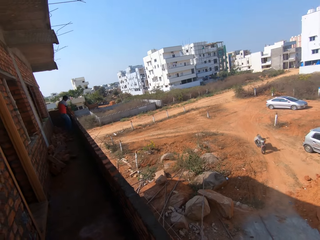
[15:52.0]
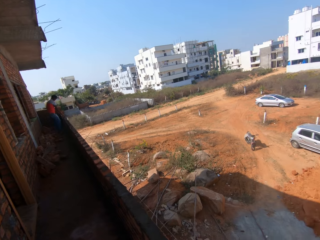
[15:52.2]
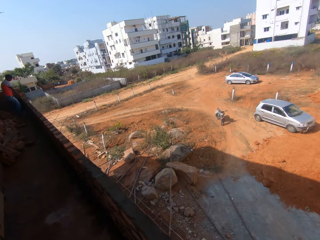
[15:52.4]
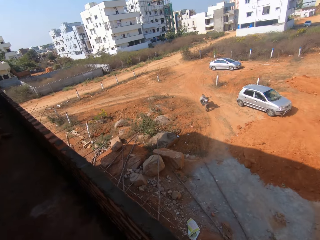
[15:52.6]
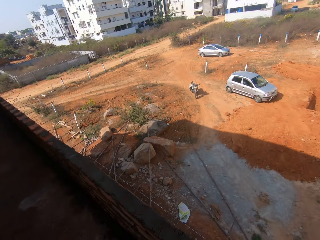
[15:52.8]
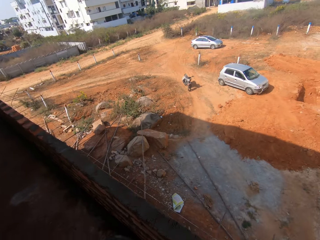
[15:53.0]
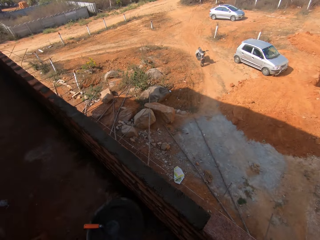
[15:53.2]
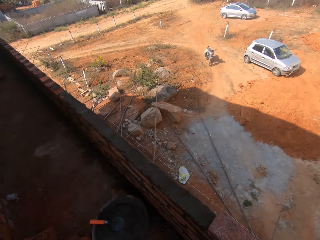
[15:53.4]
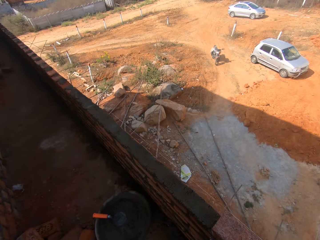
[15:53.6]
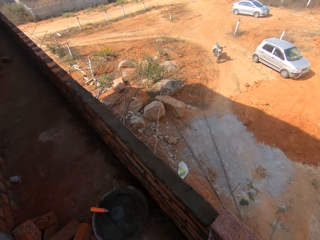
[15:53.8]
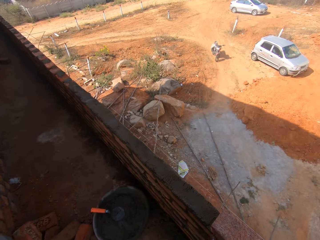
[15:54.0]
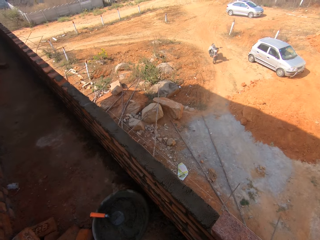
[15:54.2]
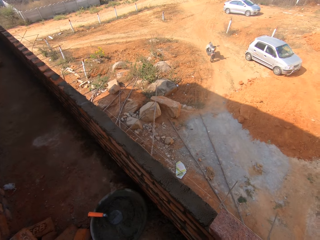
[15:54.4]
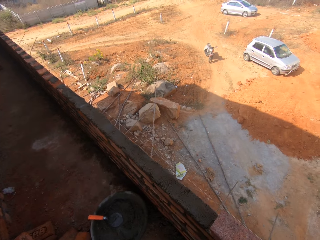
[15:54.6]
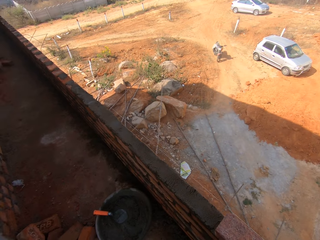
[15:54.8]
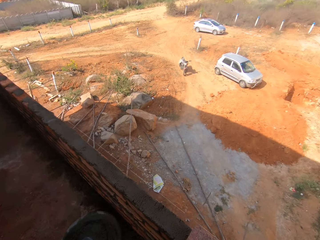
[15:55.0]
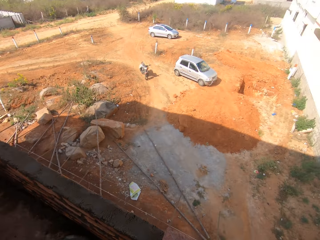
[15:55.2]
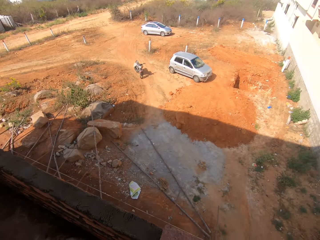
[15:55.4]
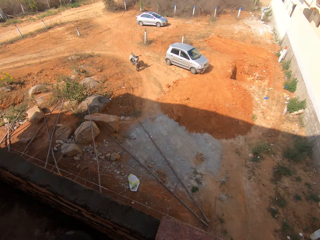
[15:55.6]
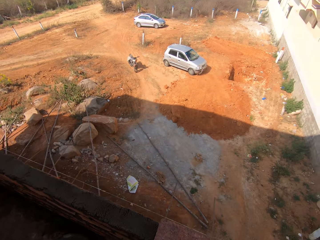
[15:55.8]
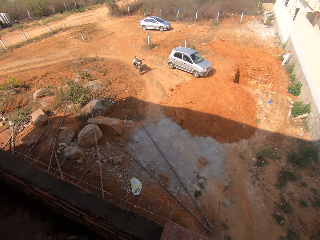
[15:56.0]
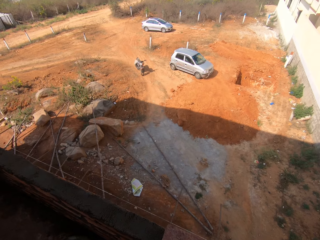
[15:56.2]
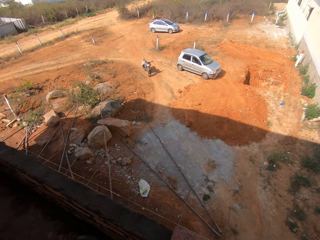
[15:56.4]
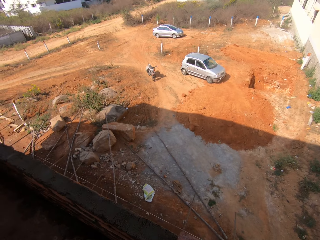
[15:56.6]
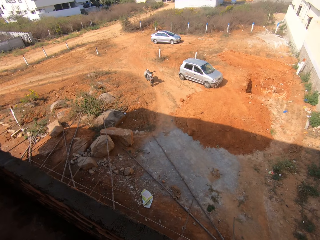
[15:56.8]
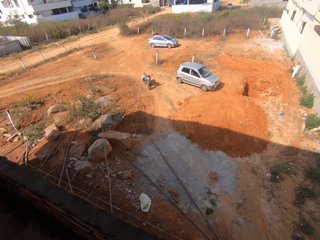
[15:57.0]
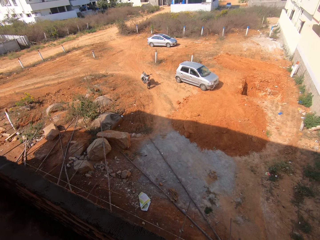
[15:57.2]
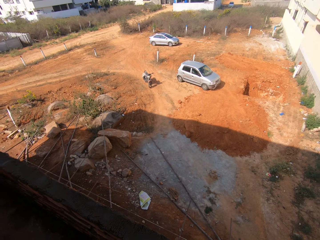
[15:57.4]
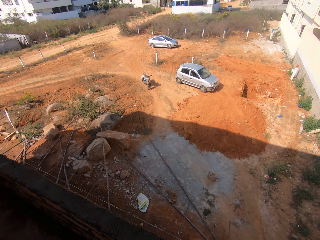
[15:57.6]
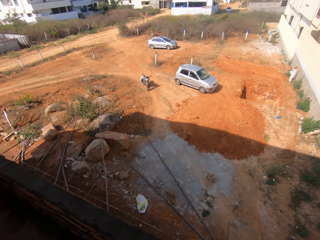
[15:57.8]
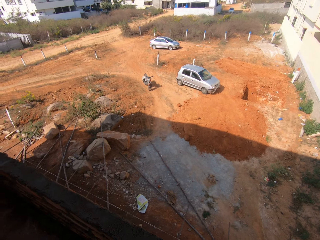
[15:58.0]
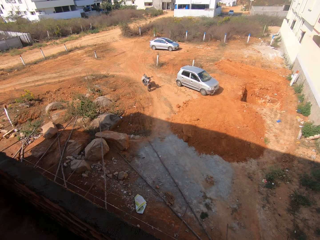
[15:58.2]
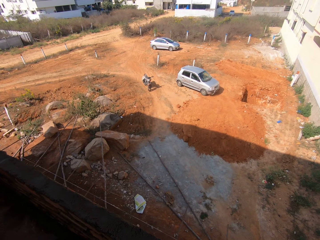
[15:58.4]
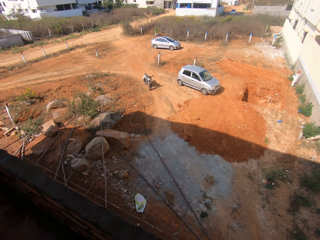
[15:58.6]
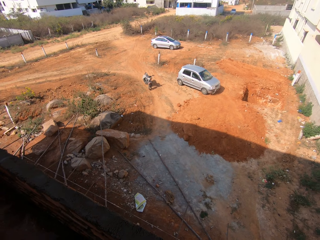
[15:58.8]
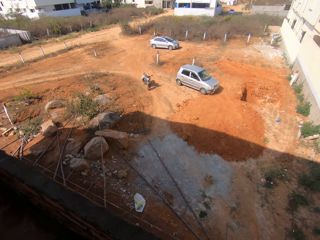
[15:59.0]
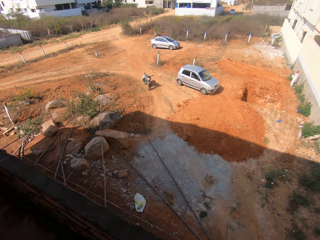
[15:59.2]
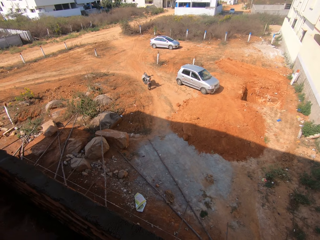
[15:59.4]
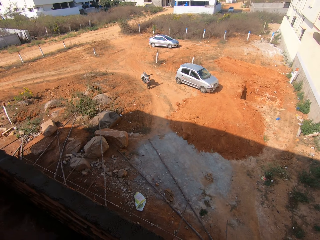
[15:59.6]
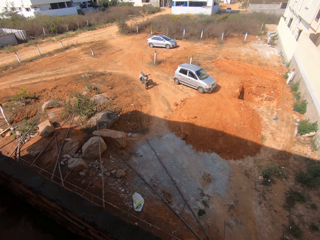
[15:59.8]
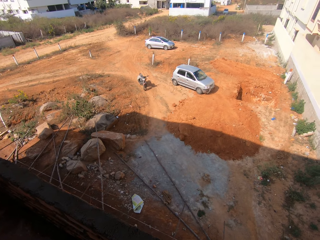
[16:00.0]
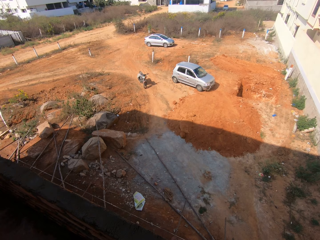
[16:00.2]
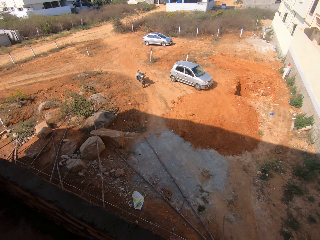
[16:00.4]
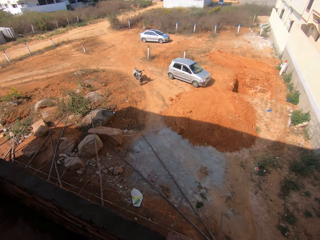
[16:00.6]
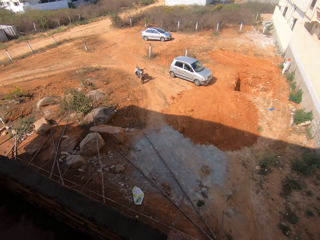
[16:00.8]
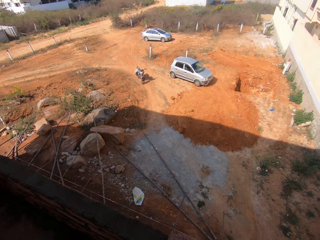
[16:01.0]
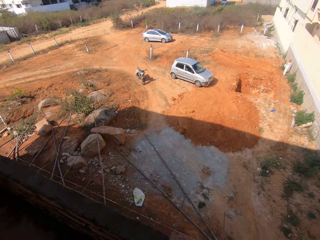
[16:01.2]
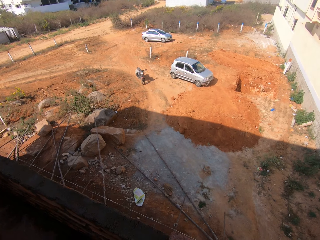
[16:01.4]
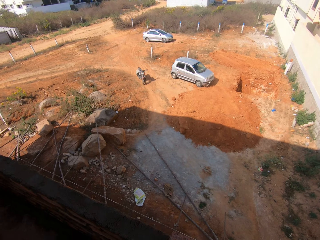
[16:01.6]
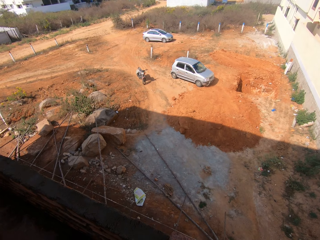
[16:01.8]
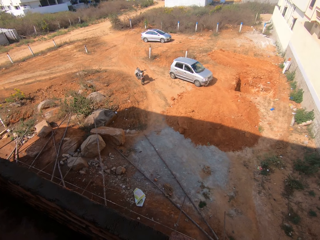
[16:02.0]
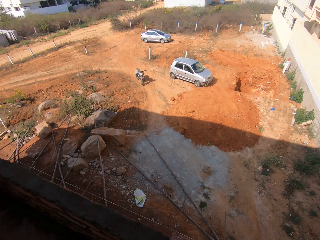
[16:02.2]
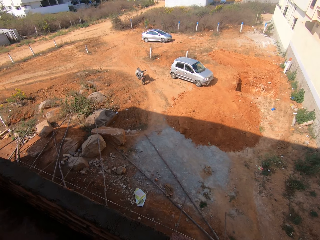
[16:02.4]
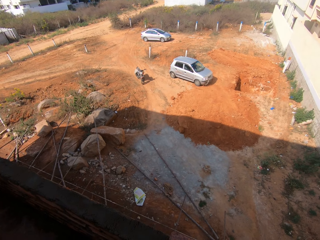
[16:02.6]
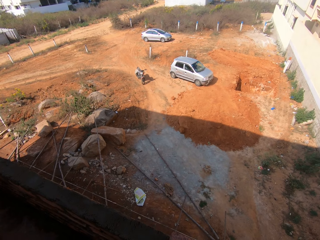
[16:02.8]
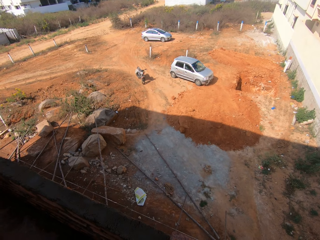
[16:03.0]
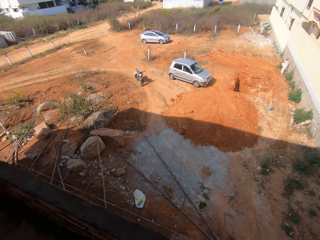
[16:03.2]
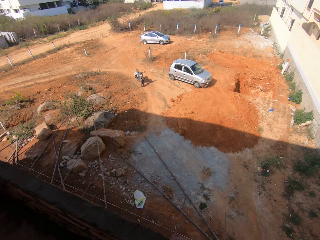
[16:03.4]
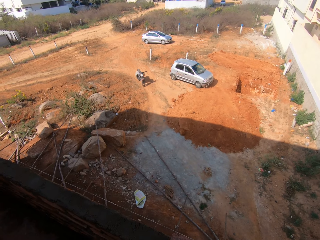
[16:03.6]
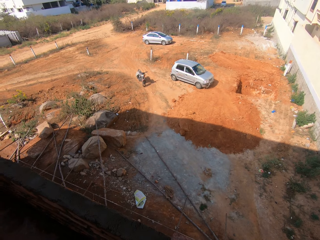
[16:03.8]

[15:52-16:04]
A man stands beside the wall. The camera wearer adjusts a thread.

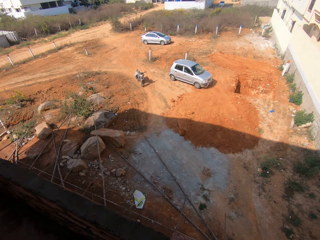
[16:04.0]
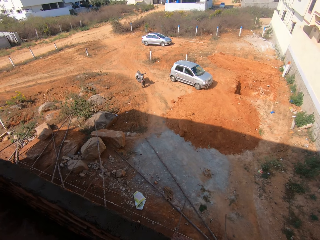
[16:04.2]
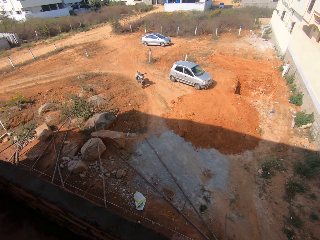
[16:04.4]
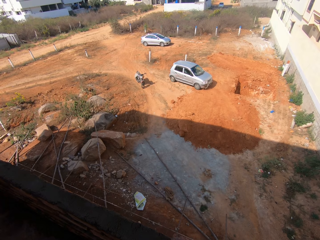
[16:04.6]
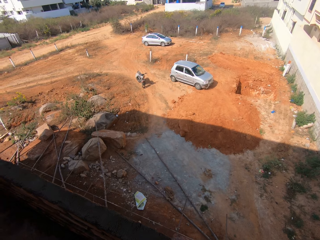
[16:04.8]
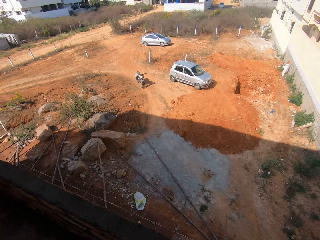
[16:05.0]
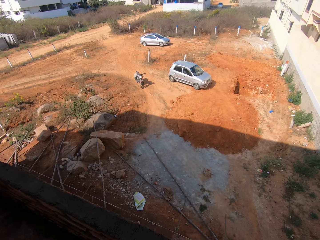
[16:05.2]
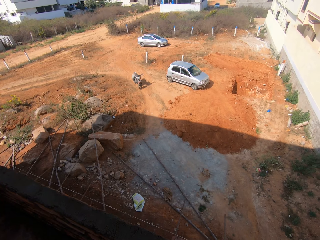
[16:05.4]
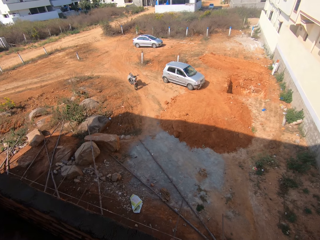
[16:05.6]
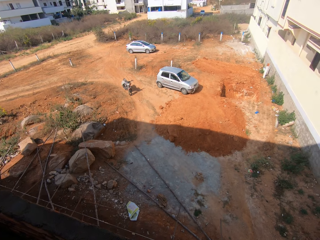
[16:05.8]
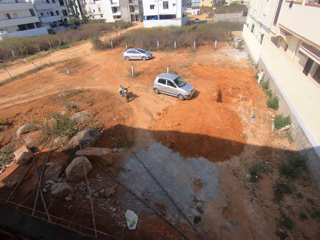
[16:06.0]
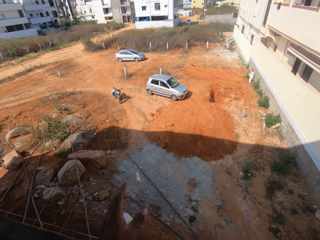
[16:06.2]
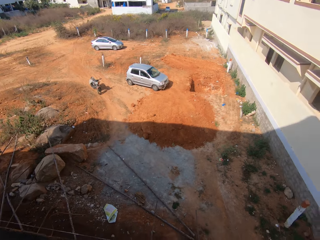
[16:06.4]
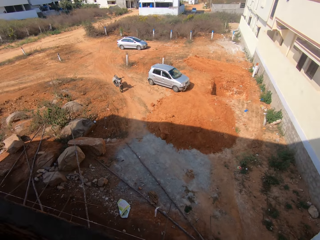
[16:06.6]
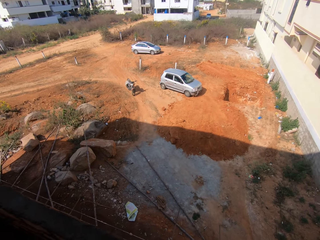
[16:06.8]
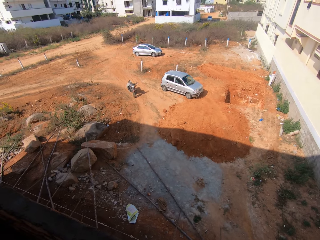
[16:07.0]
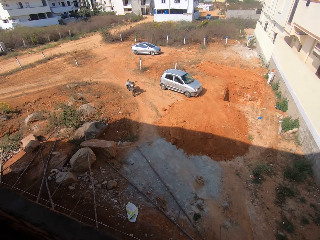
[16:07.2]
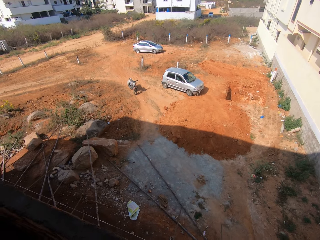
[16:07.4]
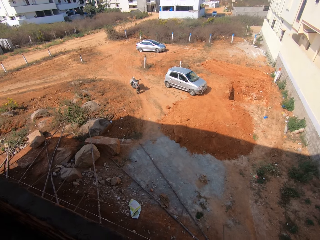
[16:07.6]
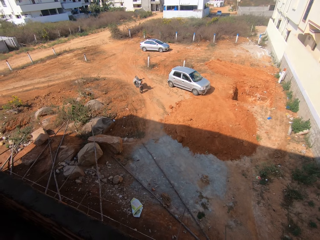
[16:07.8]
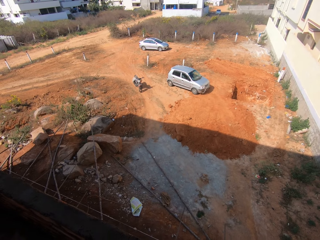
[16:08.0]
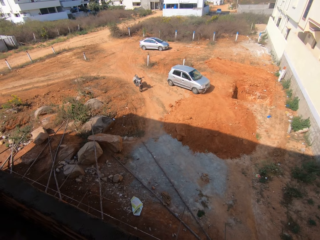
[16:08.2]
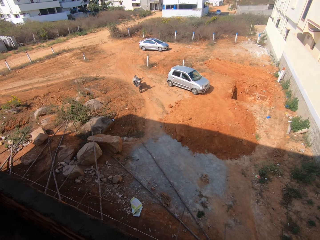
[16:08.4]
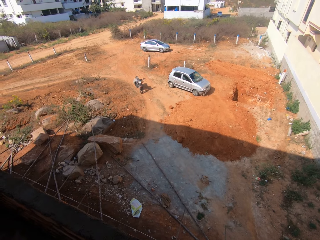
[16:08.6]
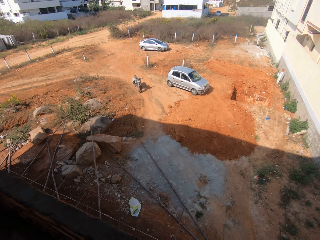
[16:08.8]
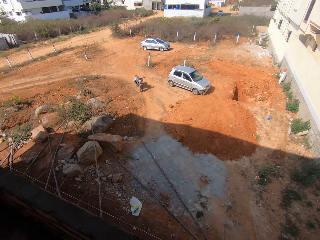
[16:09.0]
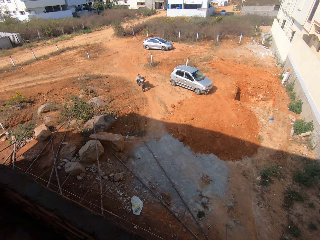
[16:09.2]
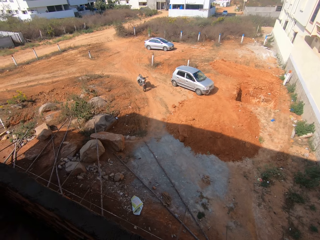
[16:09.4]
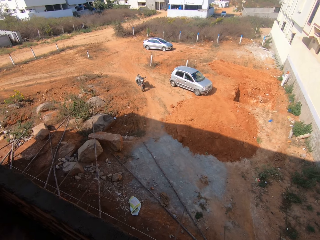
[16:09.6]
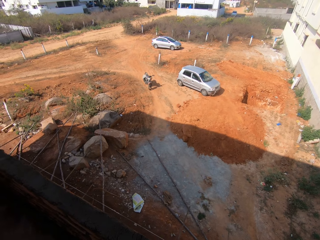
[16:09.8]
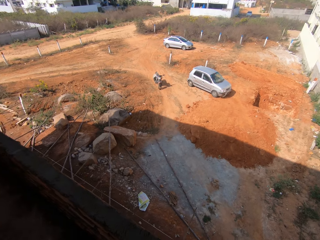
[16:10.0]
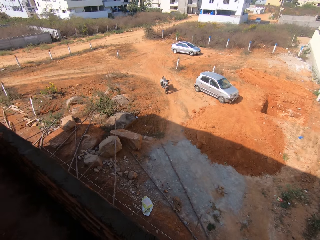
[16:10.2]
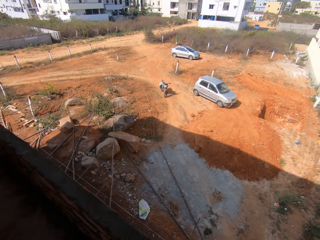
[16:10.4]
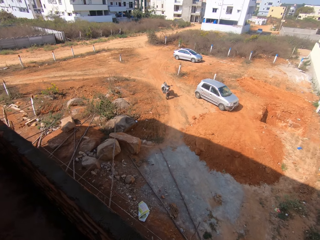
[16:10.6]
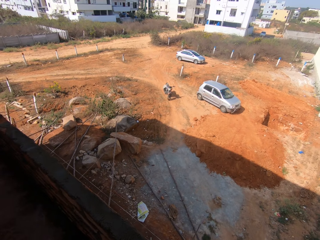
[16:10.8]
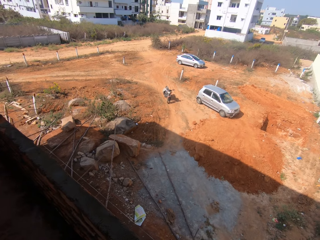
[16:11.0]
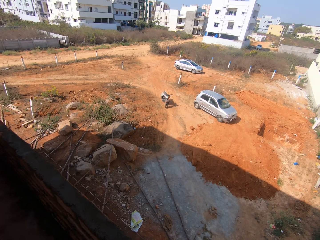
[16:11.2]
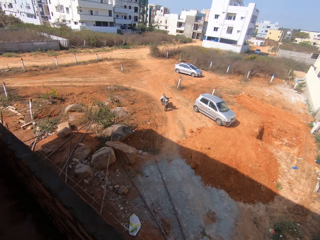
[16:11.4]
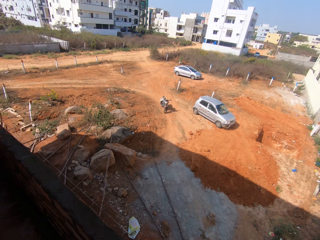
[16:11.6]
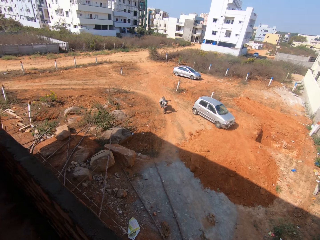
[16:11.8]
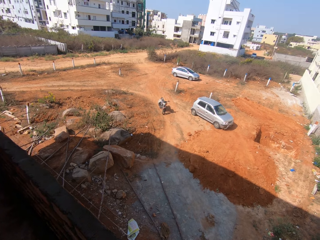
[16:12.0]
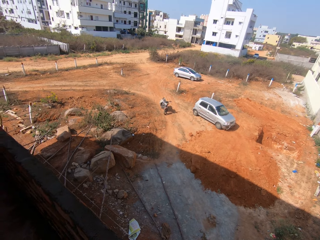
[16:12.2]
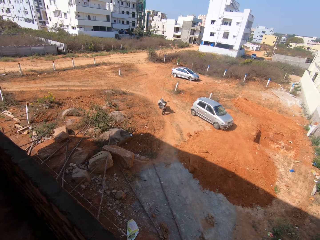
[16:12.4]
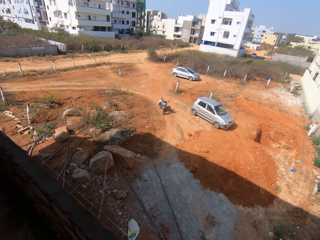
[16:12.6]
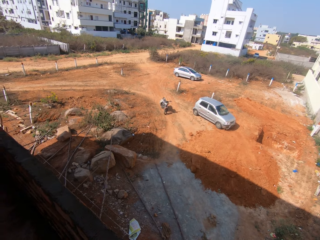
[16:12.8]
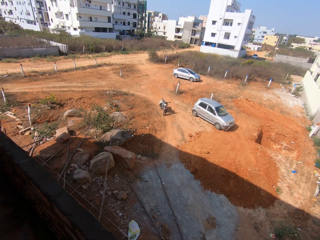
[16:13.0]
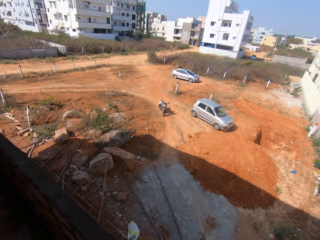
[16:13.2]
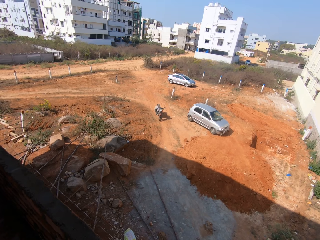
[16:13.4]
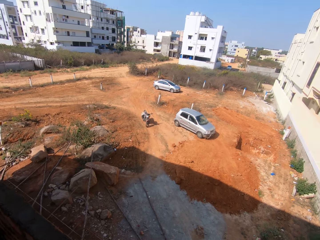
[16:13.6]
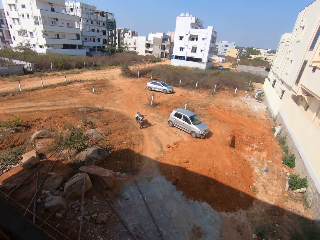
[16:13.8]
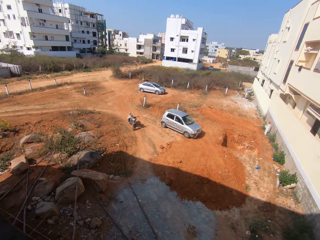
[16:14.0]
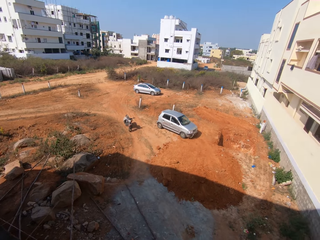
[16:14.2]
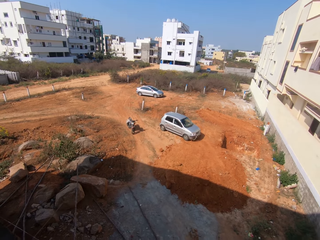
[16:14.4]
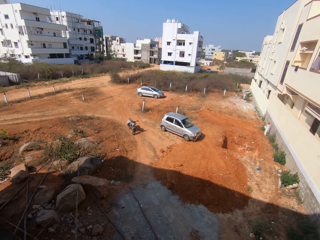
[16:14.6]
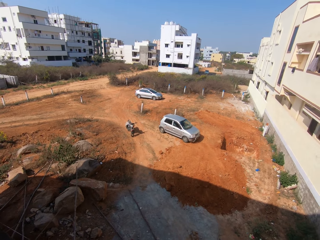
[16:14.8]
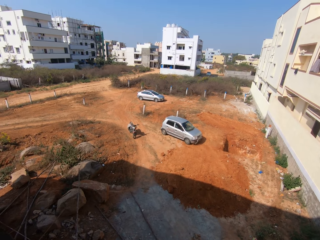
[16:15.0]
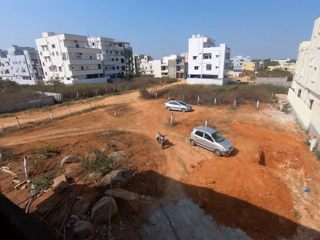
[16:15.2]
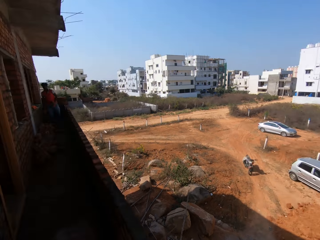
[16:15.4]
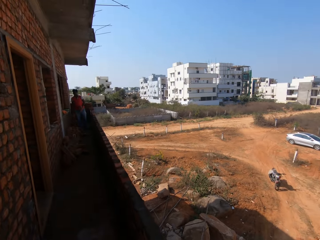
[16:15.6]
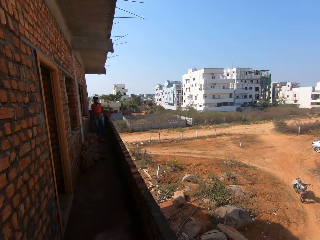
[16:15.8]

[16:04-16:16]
The camera wearer throws down something. They look around.
